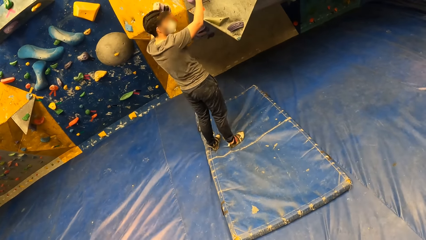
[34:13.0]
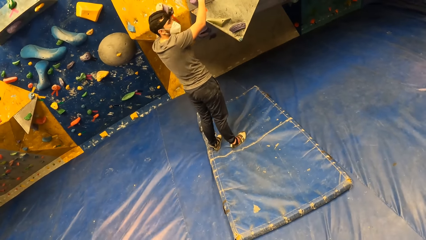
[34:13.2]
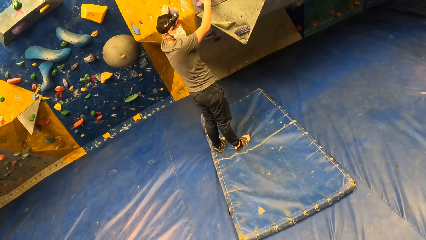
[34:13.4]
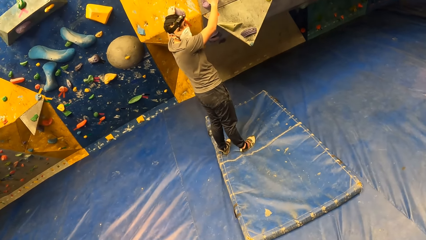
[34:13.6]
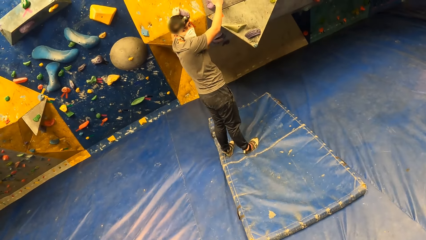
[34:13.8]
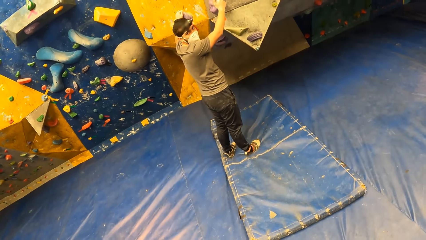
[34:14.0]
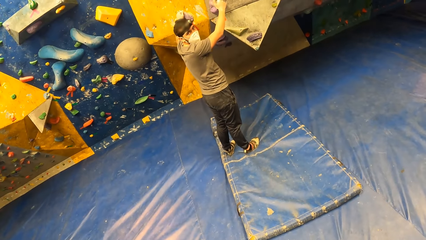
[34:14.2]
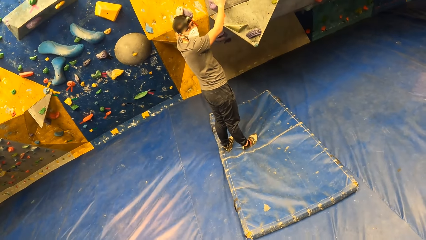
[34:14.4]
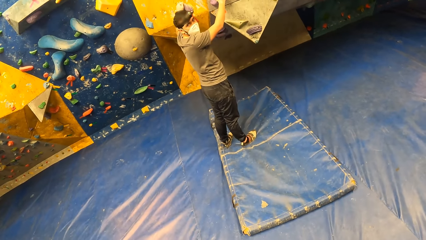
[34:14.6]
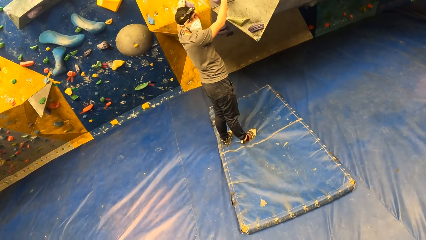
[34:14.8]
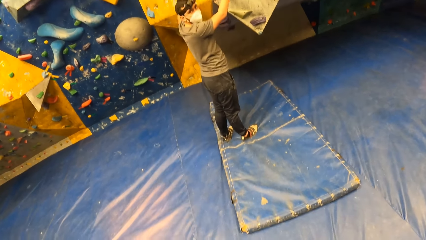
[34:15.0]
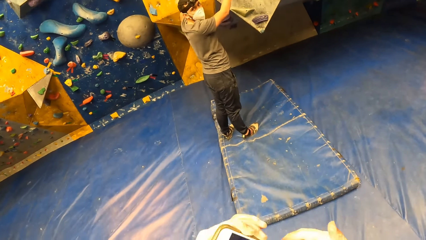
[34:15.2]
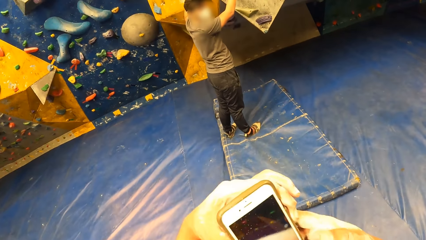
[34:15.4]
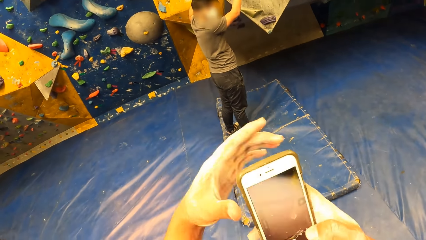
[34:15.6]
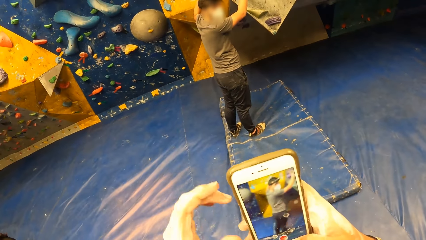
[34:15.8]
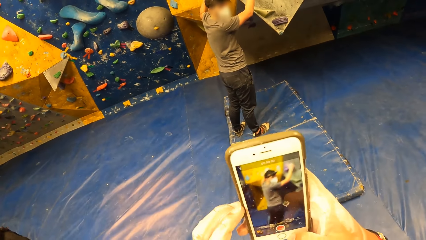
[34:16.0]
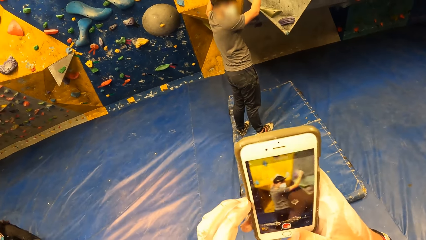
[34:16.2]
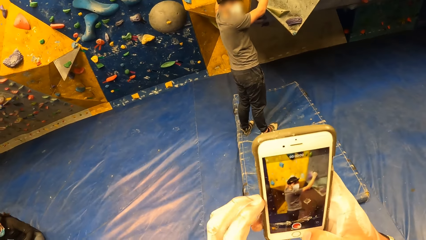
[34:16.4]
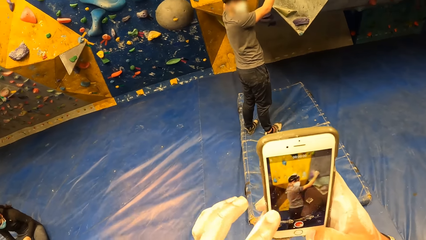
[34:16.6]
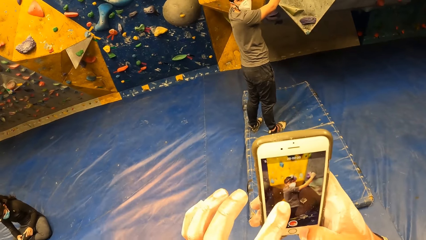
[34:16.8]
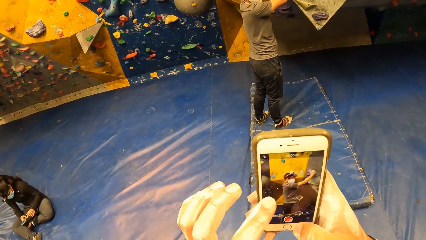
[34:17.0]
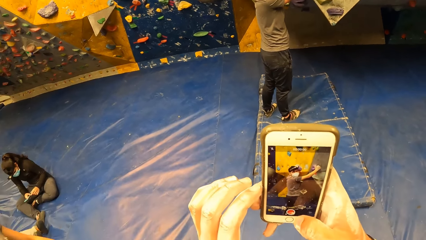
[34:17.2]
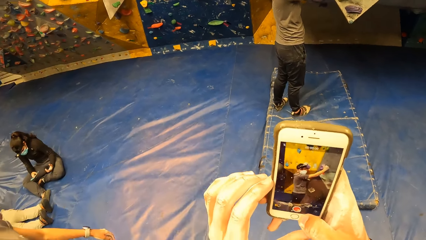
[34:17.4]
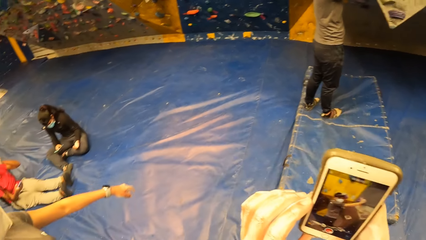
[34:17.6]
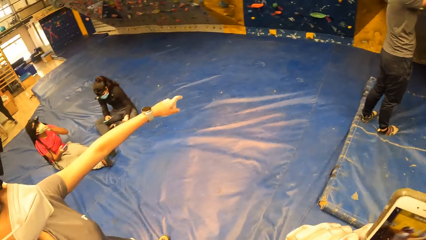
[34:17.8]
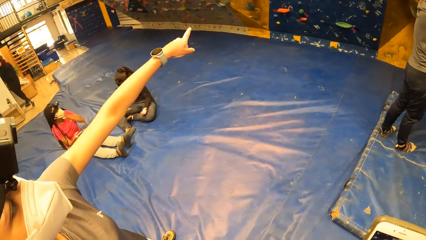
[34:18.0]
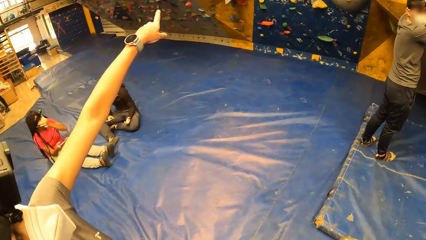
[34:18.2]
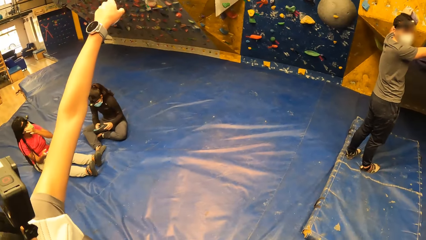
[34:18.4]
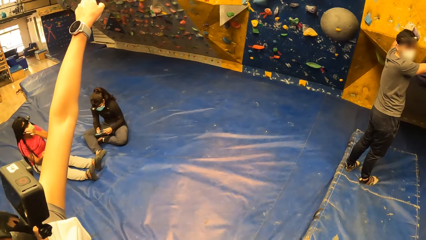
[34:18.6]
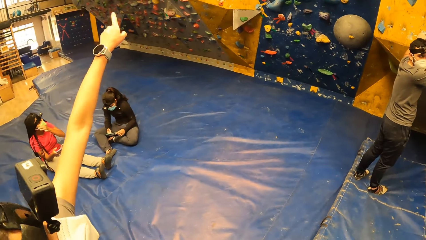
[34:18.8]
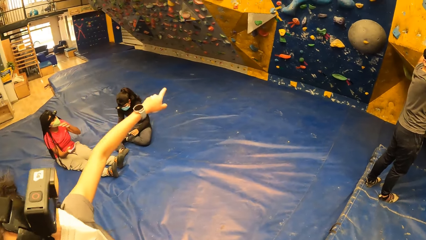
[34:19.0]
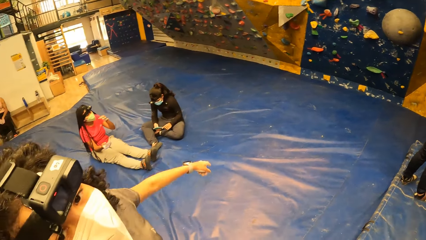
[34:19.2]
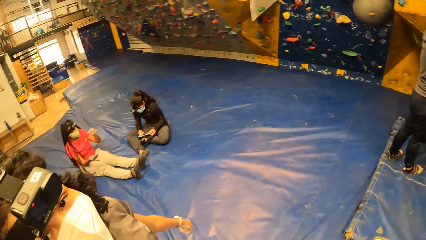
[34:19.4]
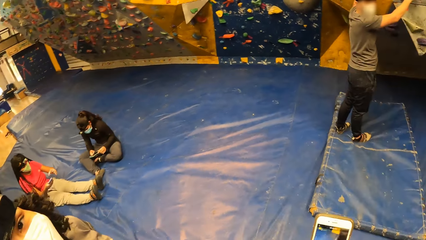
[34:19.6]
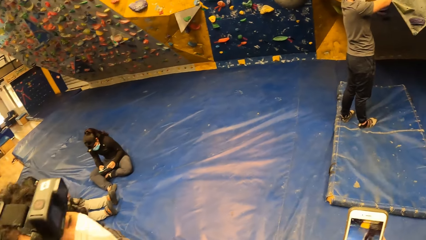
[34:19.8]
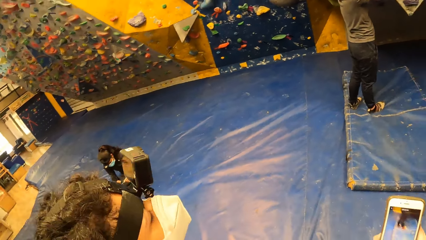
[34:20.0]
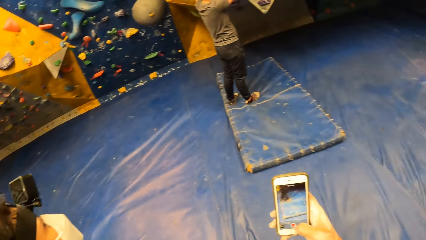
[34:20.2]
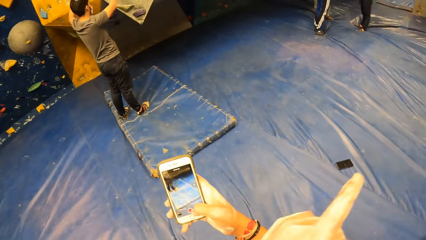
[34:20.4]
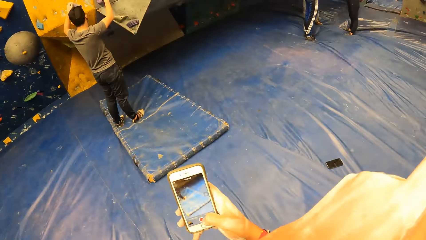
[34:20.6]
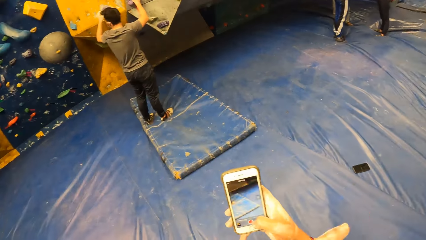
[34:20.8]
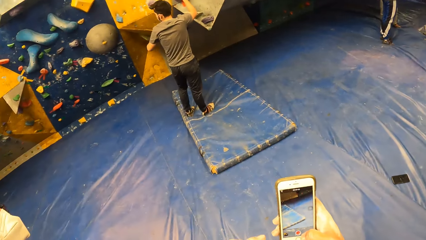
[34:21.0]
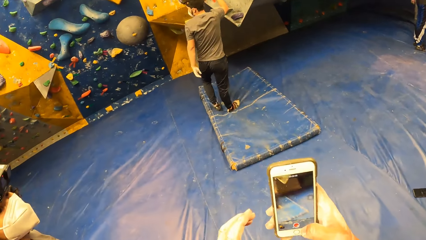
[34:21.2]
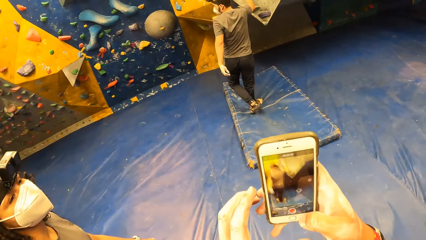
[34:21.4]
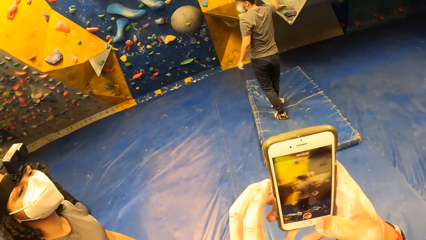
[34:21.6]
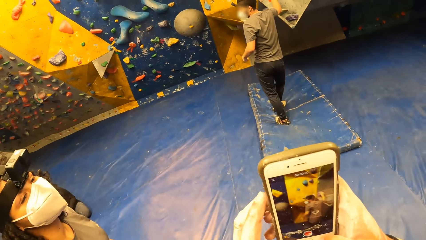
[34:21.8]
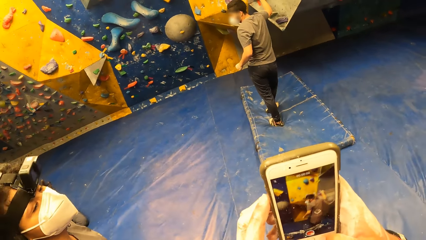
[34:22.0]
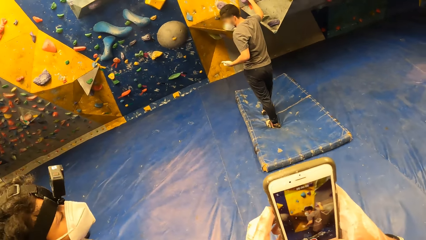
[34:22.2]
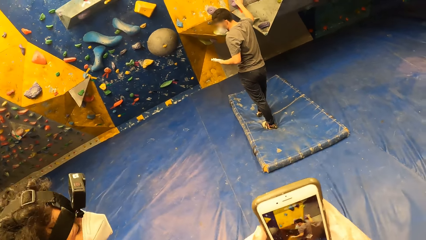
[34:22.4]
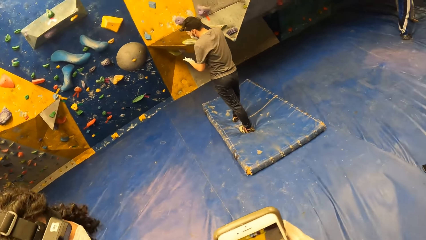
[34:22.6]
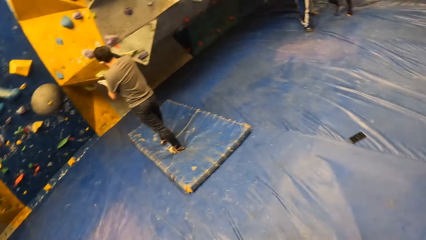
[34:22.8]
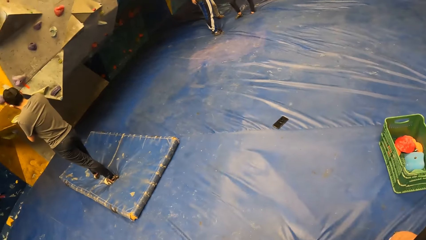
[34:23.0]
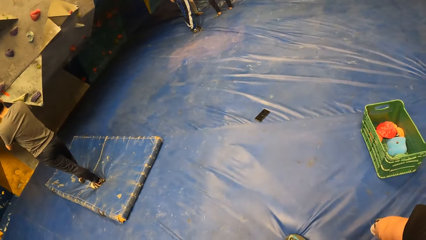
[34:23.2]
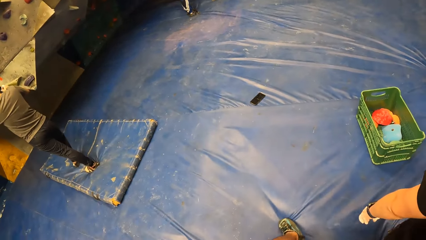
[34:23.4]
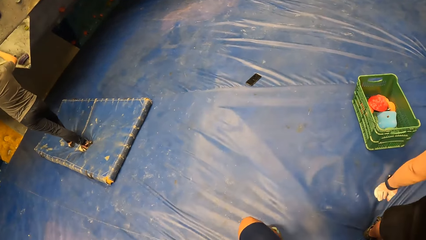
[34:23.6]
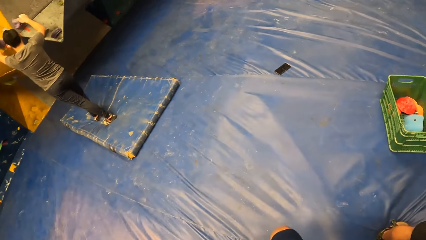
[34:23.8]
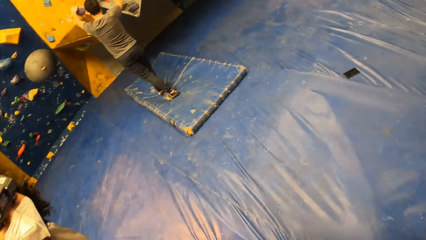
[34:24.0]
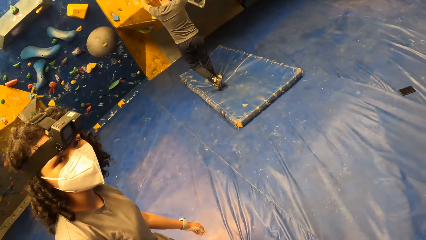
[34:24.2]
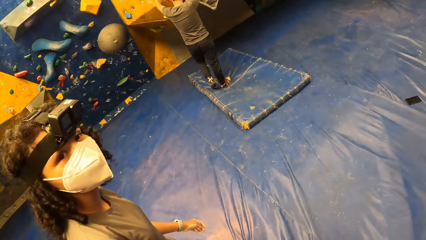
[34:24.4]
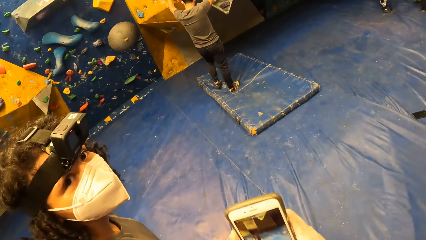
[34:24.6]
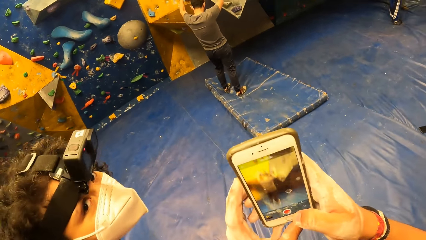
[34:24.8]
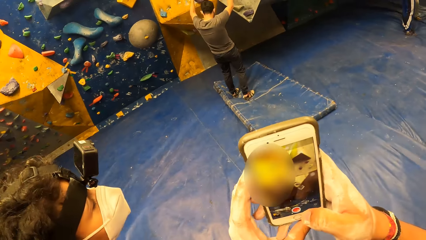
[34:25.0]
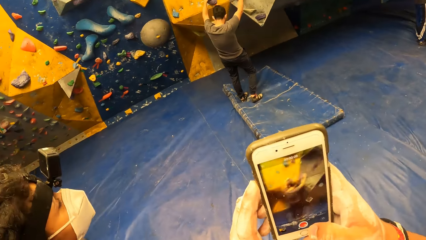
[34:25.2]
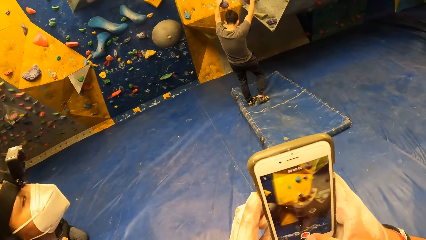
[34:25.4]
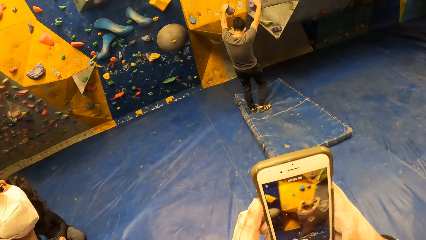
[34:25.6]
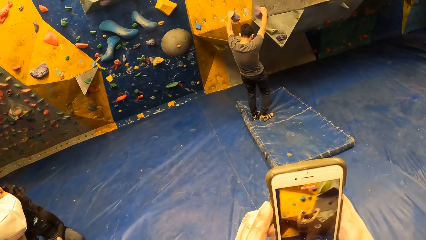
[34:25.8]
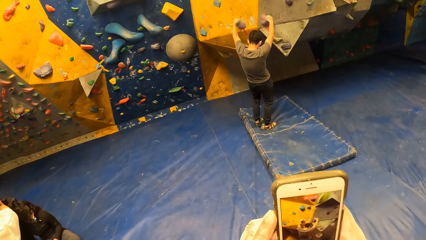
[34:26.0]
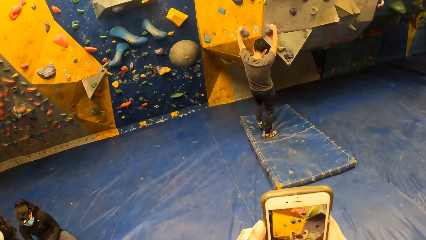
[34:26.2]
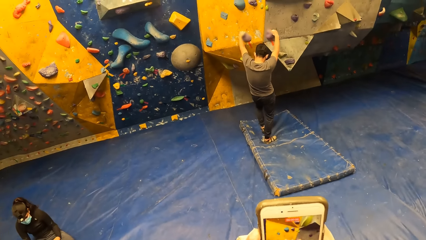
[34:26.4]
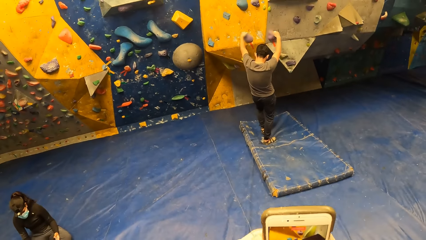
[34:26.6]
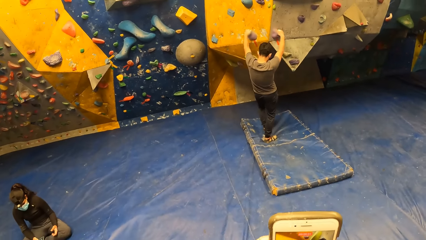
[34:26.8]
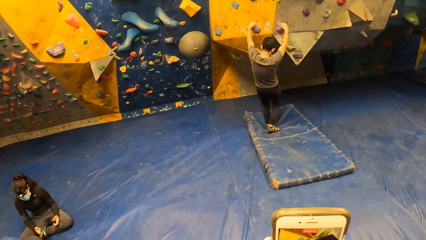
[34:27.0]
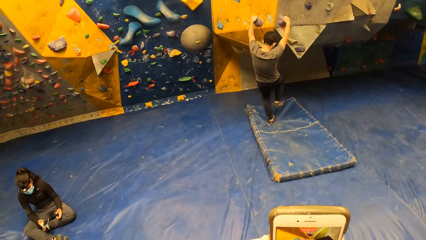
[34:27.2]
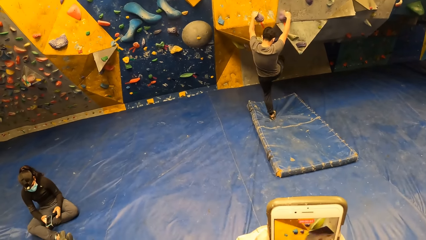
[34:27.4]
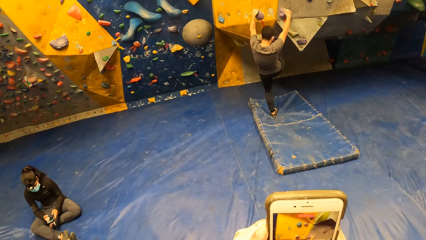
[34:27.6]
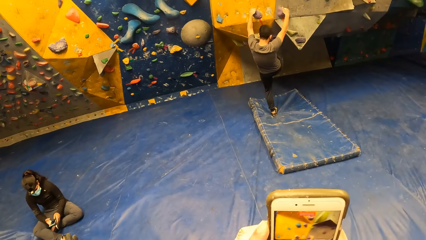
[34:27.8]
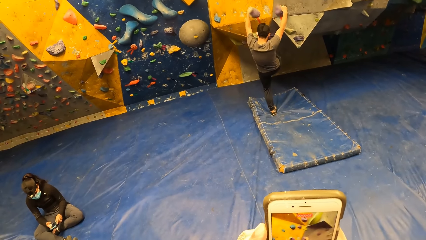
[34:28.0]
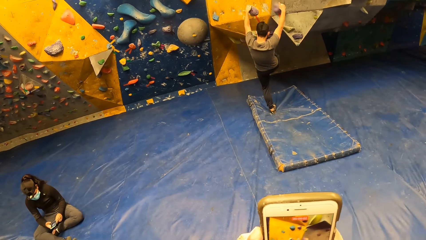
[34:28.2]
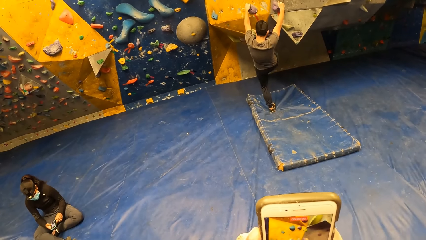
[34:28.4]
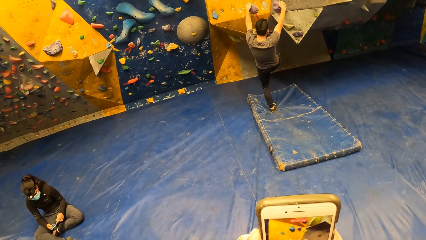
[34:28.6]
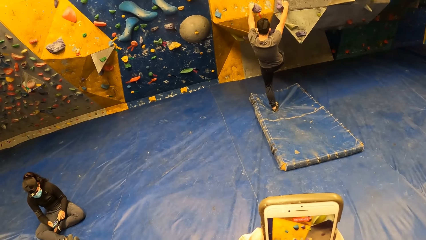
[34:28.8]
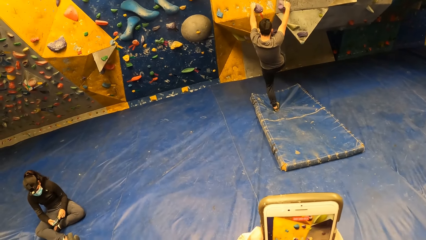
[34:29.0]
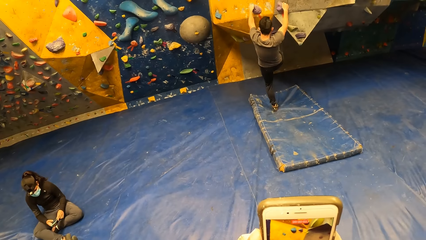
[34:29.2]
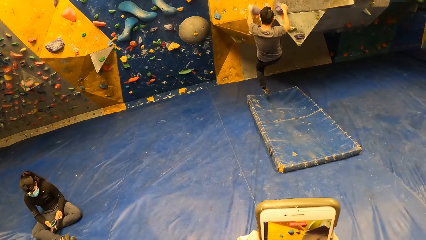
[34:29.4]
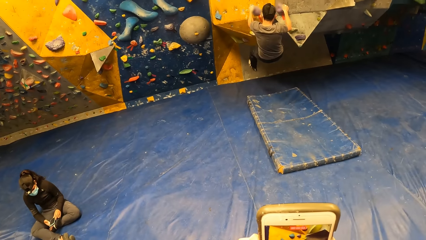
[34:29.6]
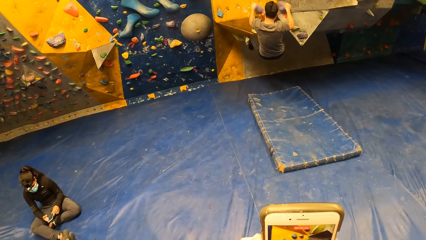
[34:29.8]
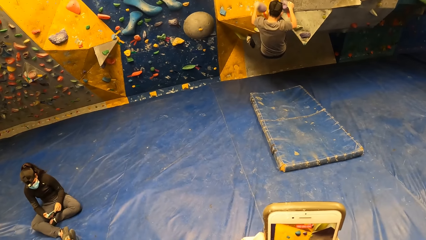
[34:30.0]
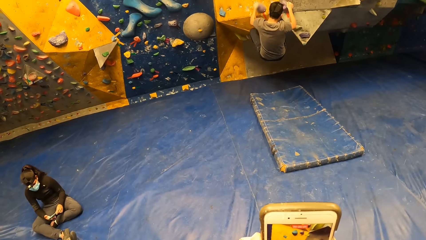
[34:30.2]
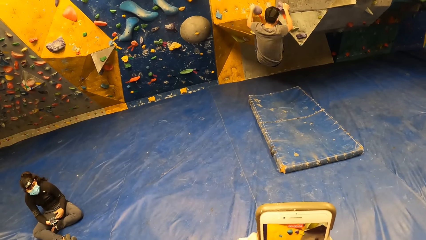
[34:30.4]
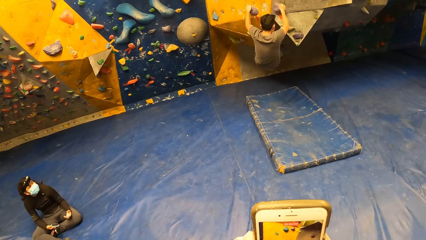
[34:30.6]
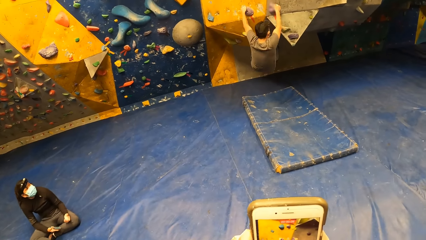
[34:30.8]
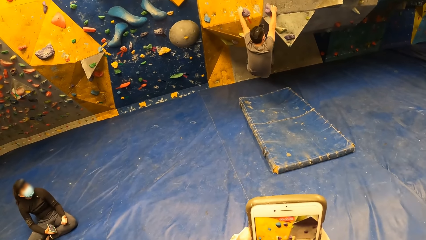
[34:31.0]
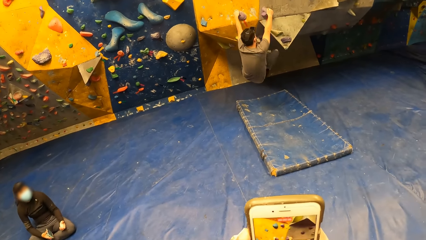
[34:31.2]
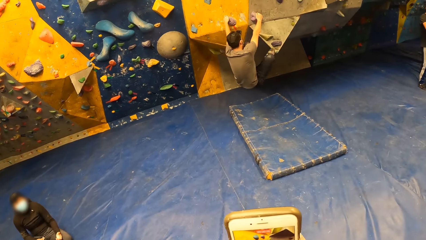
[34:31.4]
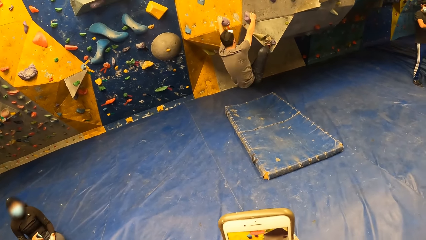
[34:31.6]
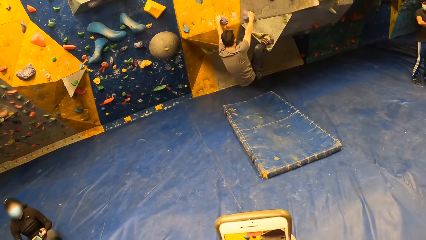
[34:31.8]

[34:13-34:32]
The camera wearer holds the phone with both hands. They take a video of the man with the phone in both hands. Another person points around. The camera wearer takes a video of the man. They look around. They take a video of the man. The man climbs the climbing wall.
